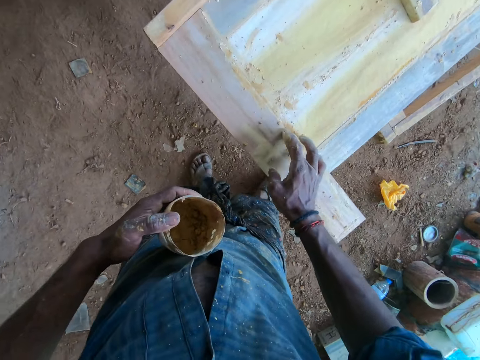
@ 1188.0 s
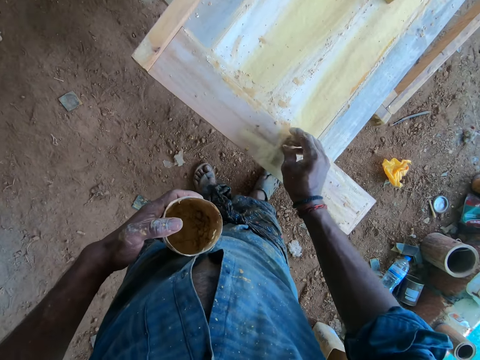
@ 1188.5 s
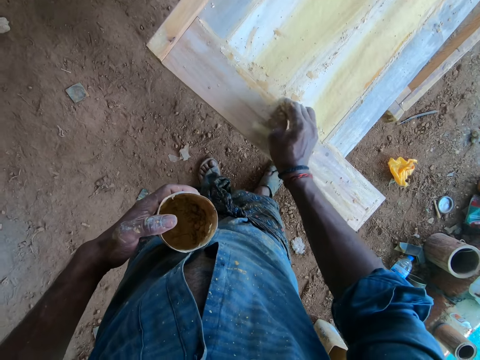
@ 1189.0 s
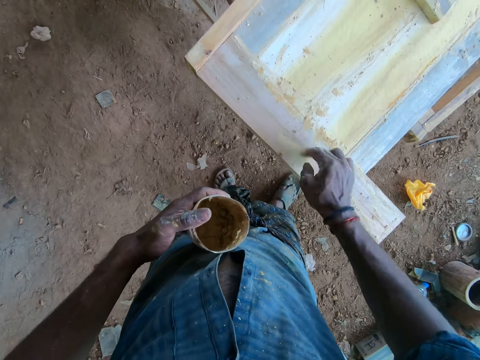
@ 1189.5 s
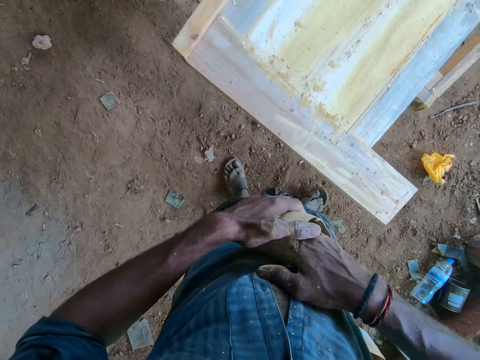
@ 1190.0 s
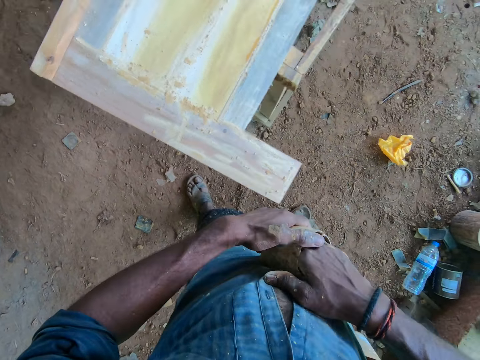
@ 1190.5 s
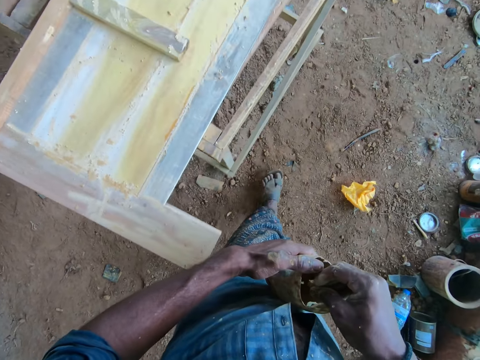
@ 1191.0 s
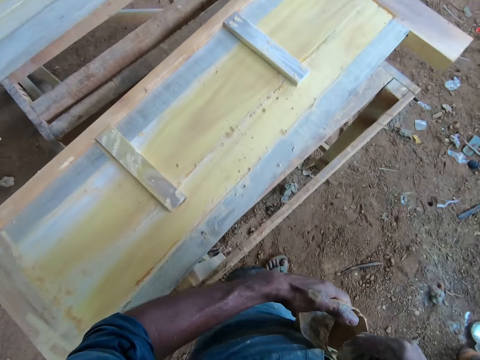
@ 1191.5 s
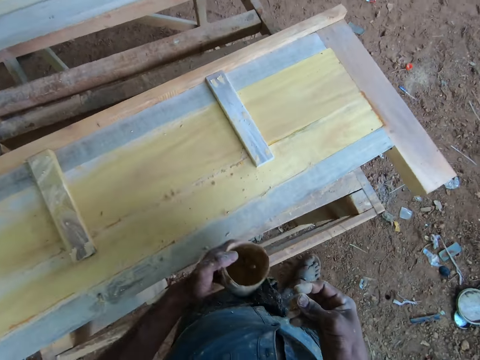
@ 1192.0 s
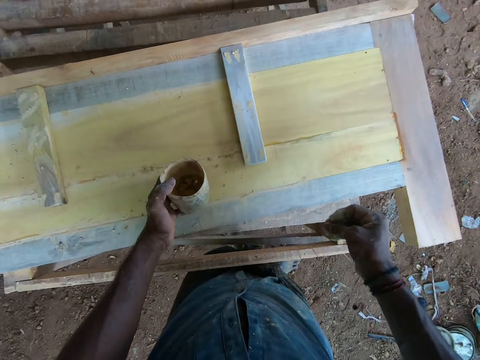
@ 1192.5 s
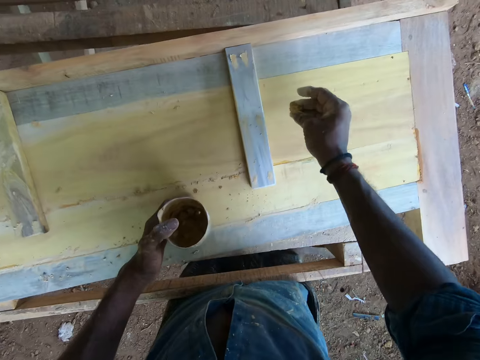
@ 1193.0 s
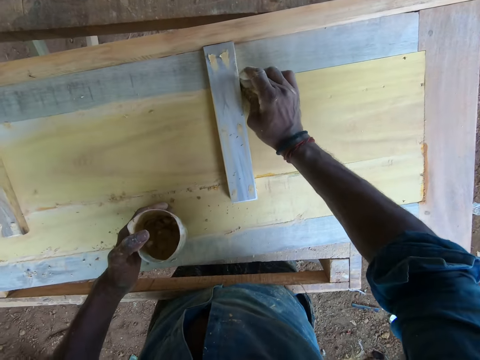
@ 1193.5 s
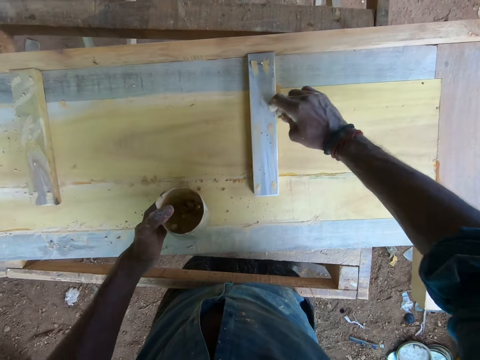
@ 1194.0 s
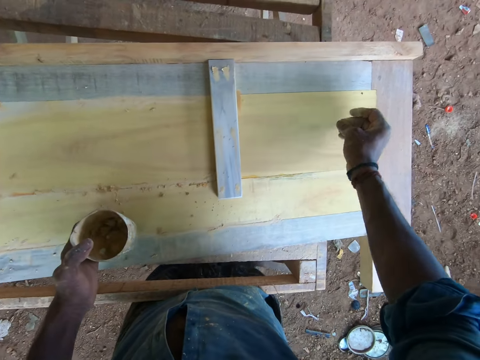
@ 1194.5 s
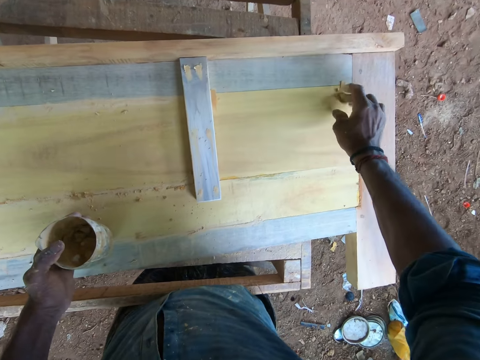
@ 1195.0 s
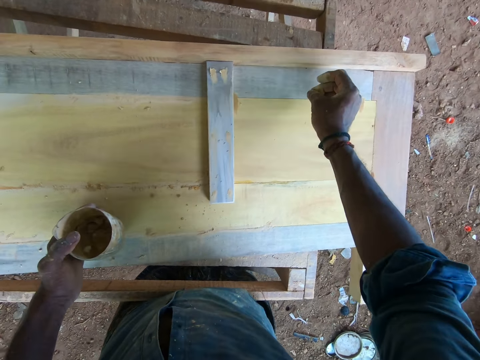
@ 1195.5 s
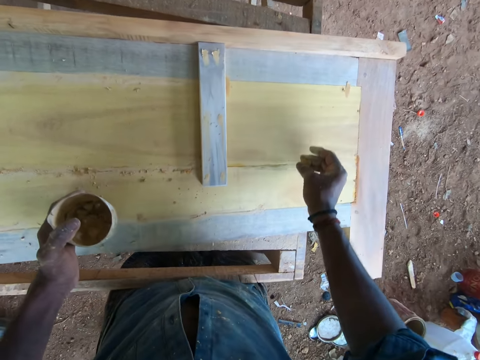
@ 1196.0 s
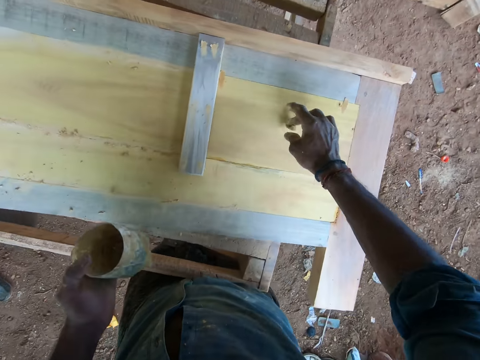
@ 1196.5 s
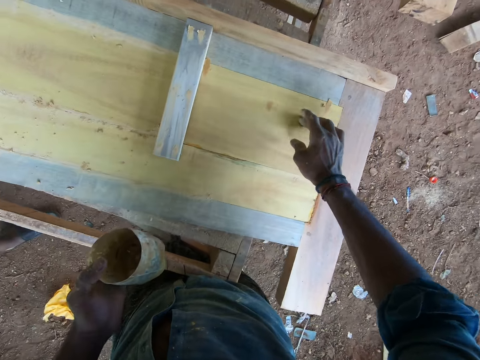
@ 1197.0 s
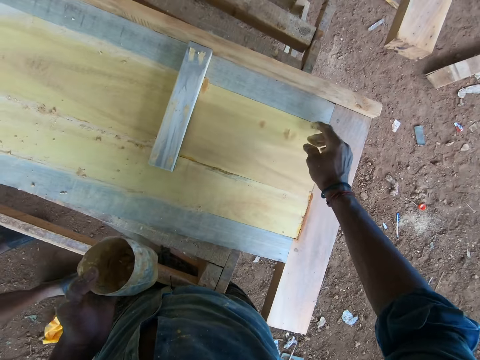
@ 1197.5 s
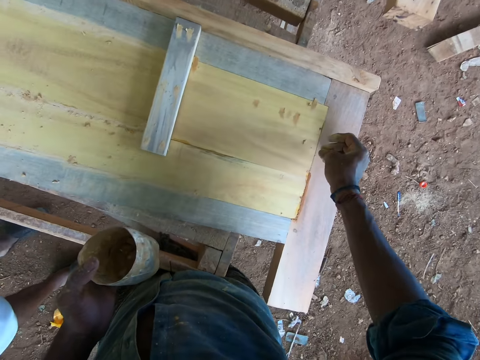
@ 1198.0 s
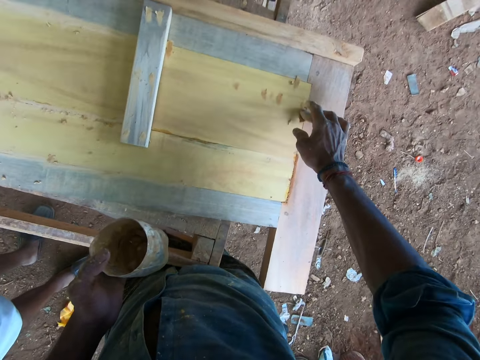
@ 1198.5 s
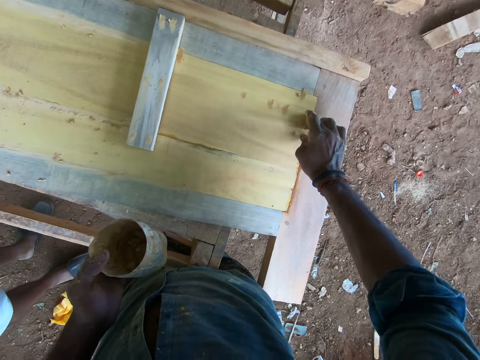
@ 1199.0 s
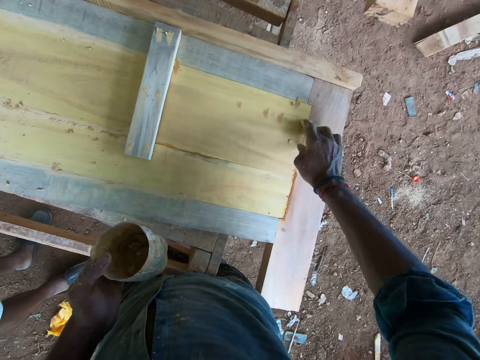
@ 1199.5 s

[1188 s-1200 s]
The camera wearer scoops wood filler with the hand from the container. They walk around and apply the wood filler on the wood. They talk to a man.

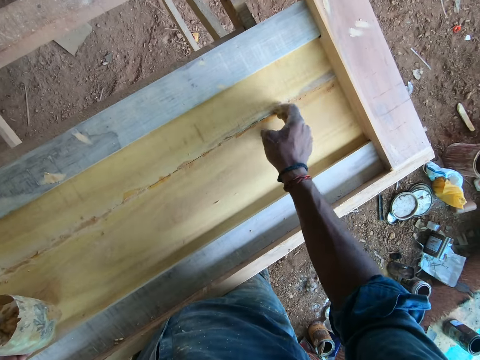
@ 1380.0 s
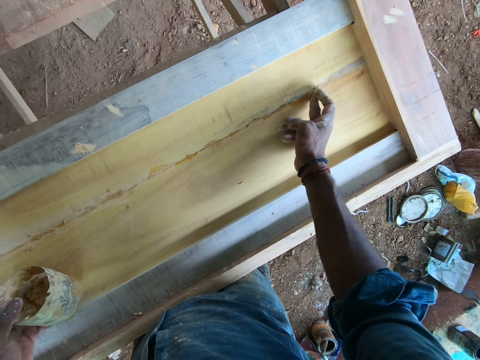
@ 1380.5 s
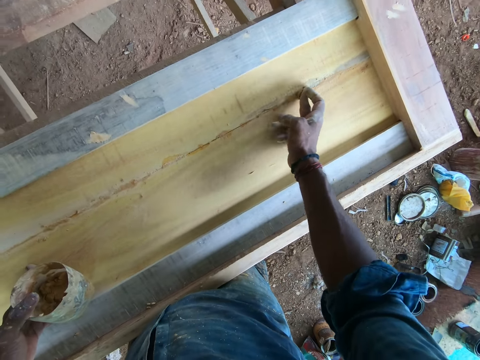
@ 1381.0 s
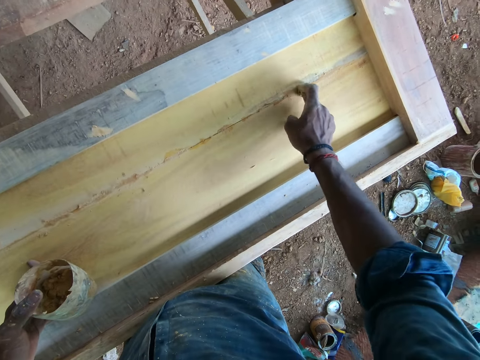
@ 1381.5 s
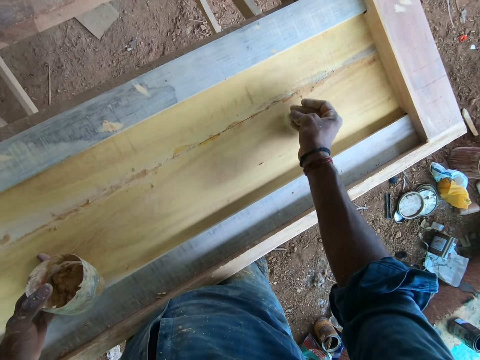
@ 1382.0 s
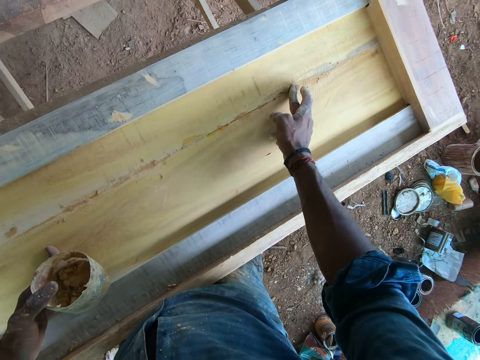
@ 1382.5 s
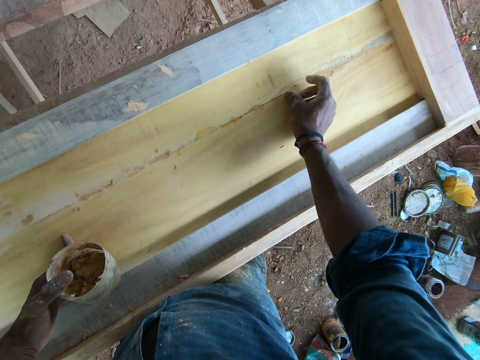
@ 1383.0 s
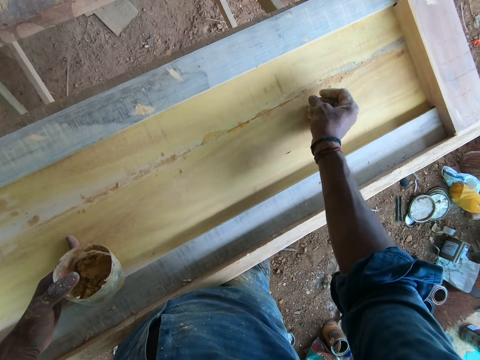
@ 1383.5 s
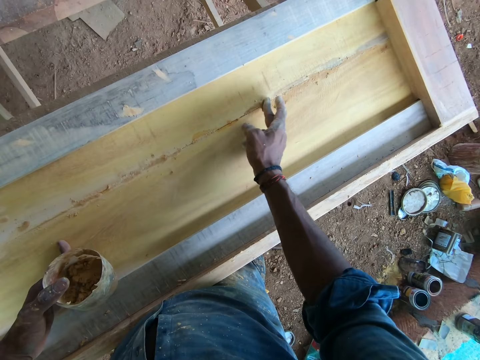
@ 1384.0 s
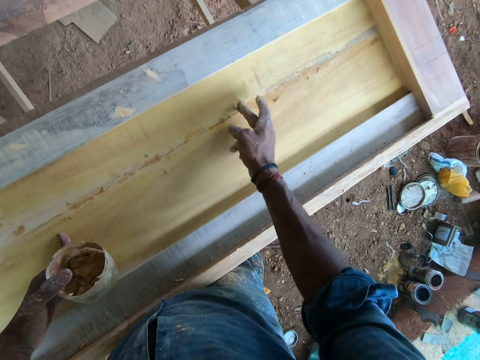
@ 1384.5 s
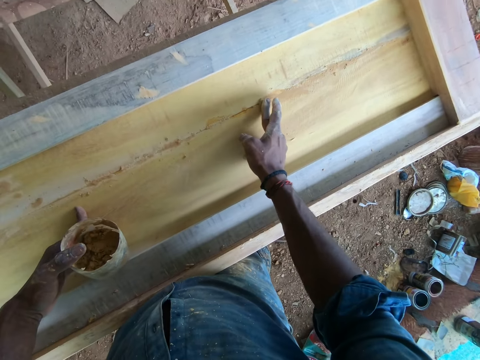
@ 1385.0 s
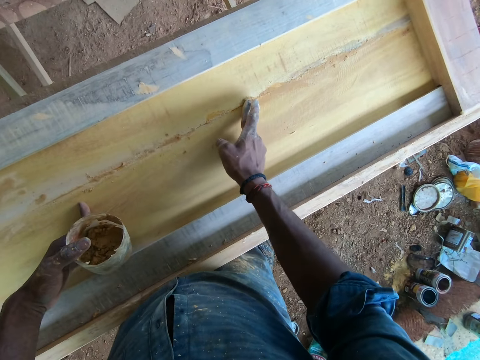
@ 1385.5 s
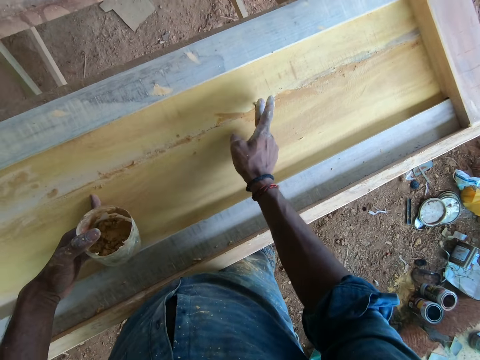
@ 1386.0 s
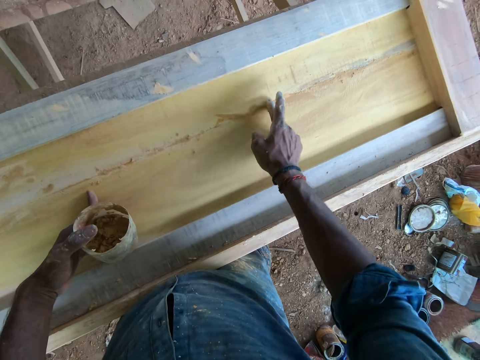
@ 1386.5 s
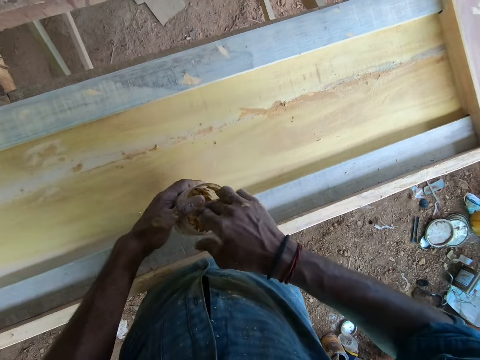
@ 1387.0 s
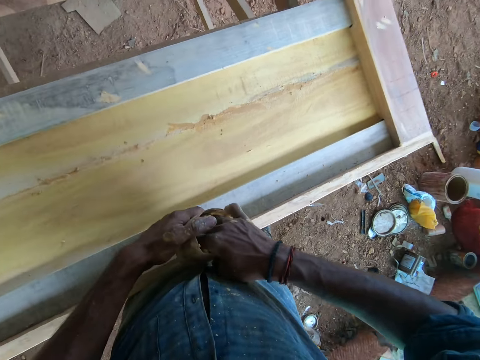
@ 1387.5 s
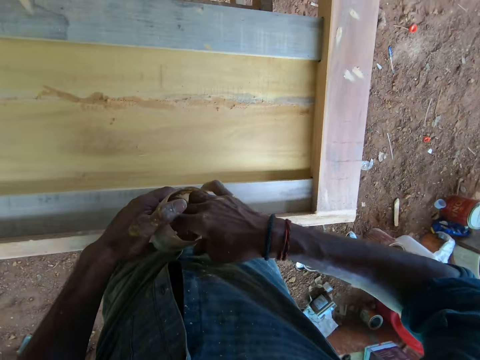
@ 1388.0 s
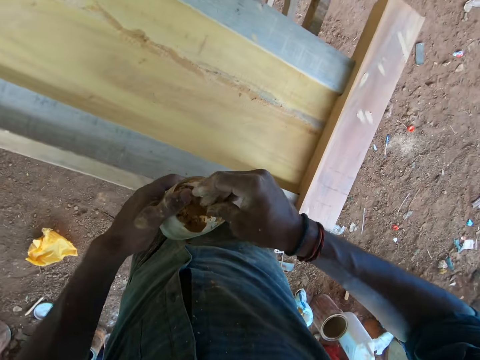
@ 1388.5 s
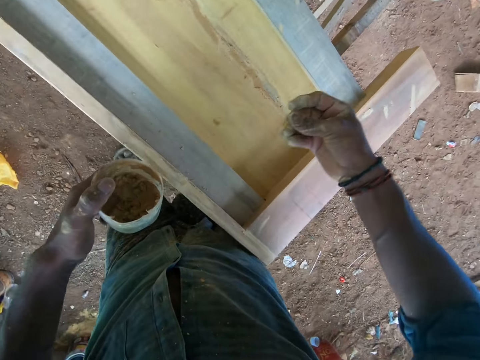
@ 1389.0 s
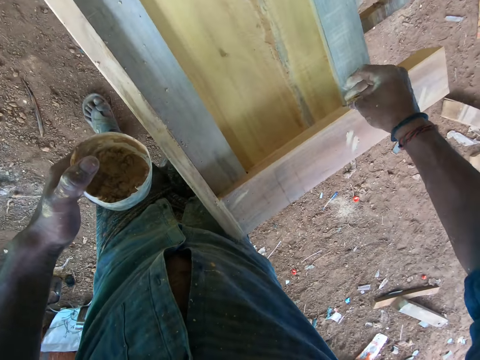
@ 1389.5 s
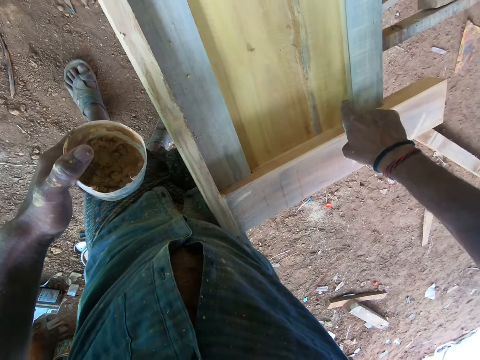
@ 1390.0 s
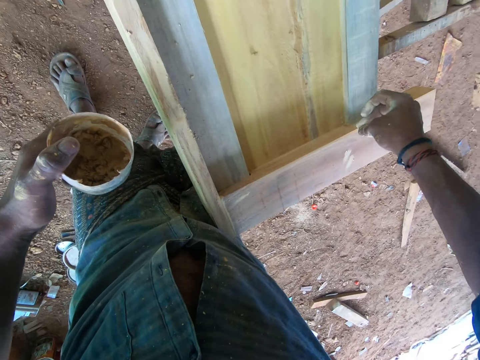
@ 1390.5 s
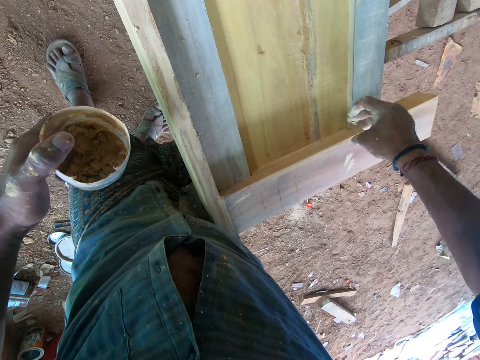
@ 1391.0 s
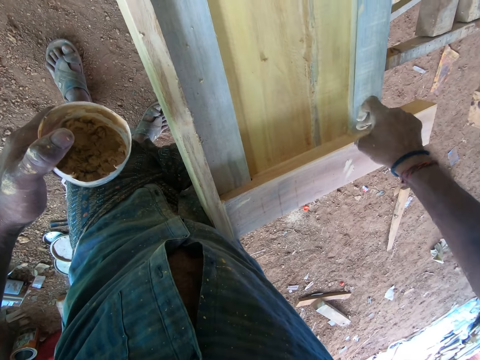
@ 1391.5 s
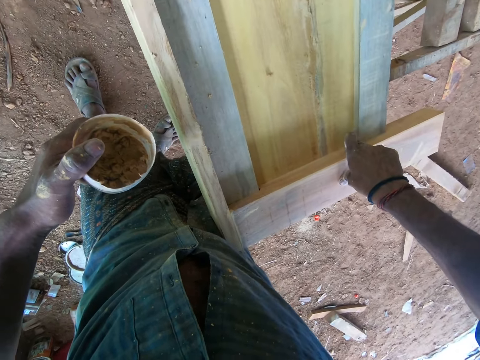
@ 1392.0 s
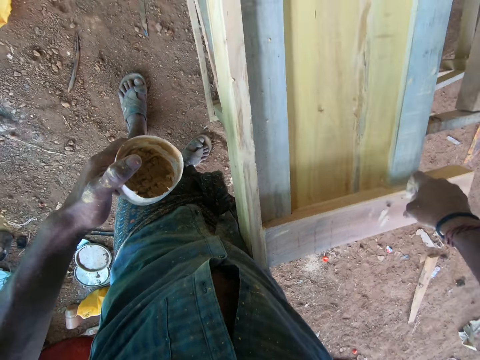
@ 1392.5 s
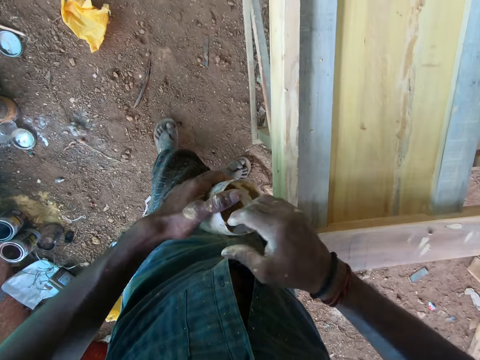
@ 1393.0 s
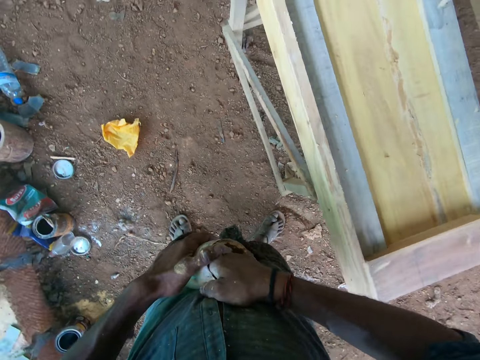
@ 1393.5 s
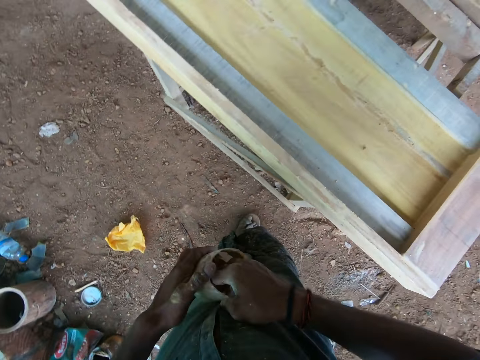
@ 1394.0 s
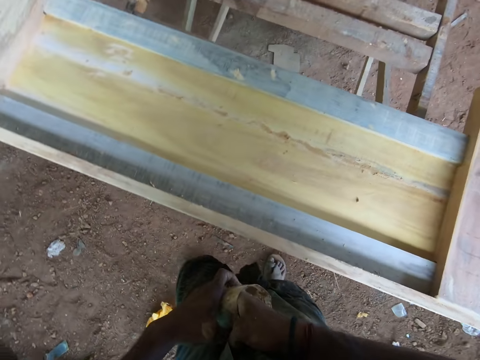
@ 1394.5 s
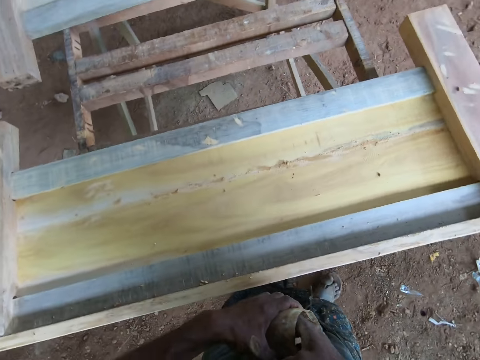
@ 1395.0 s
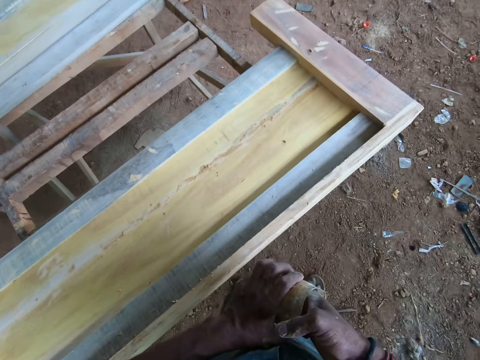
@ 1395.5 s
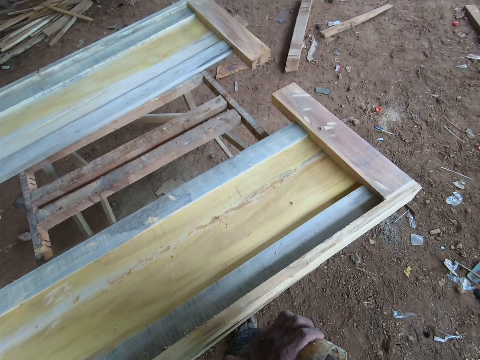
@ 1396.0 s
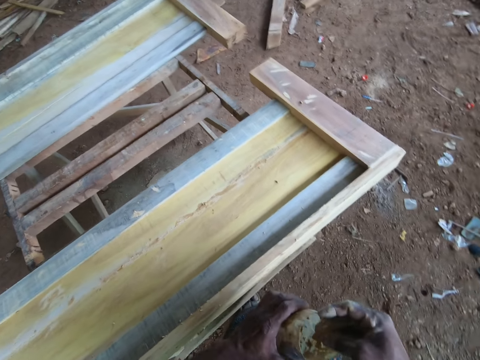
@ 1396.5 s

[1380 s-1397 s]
The camera wearer applies wood glue on the wooden head board. They chop the gum, dip the hand in the container, scoop the wood glue from the container, and apply the wood glue on the wooden head board. They dip the hand in the container and walk around.
